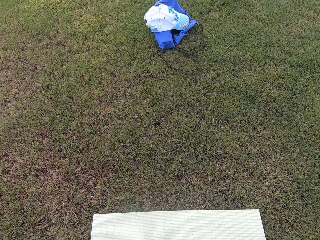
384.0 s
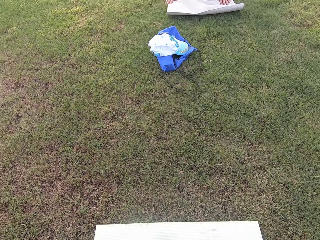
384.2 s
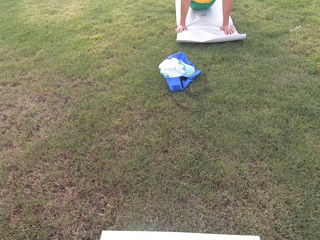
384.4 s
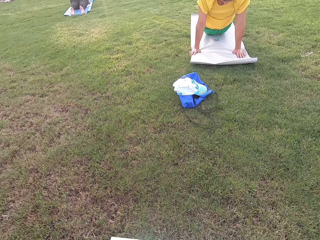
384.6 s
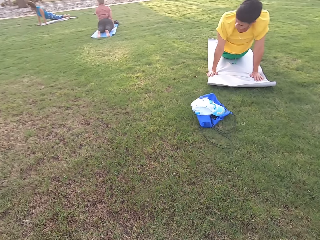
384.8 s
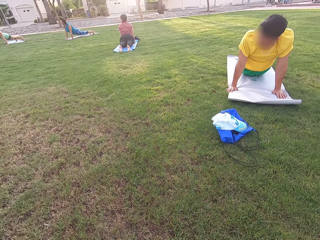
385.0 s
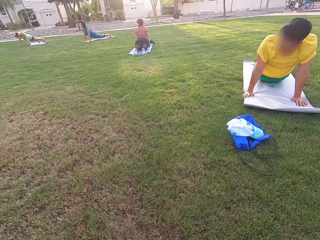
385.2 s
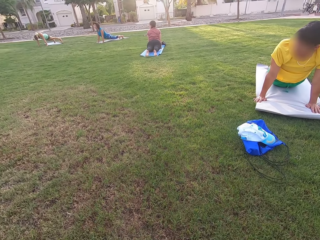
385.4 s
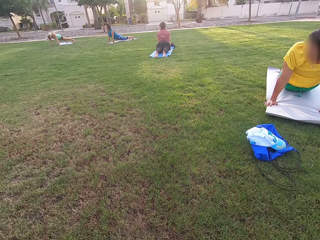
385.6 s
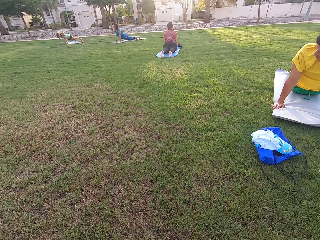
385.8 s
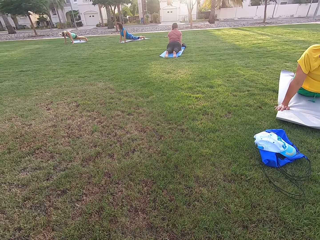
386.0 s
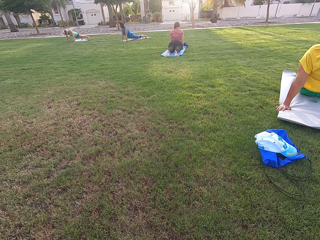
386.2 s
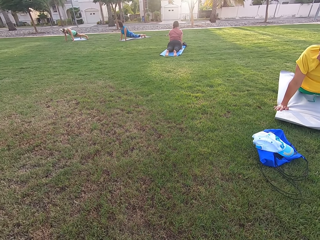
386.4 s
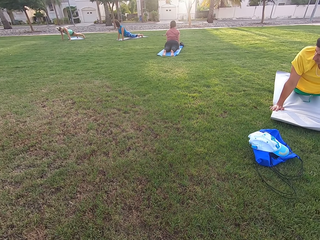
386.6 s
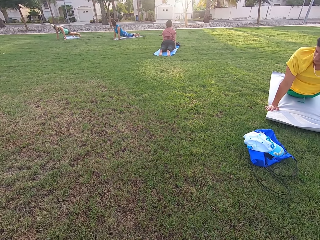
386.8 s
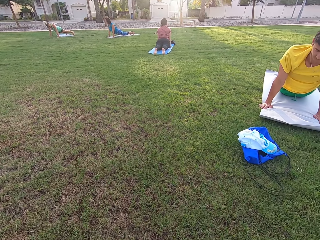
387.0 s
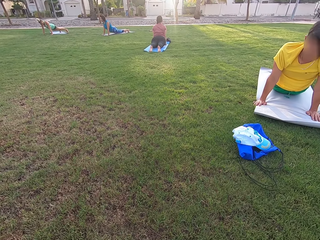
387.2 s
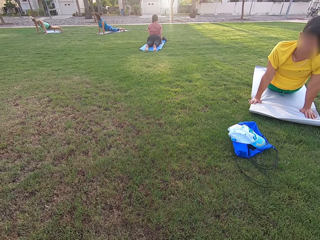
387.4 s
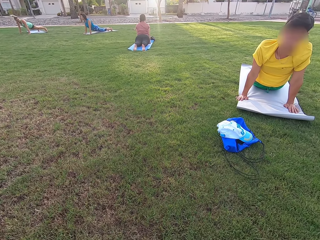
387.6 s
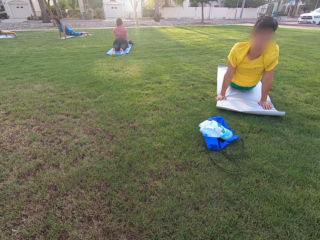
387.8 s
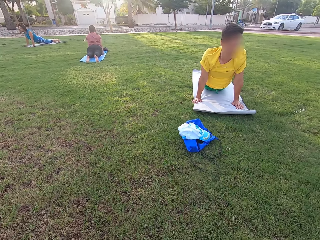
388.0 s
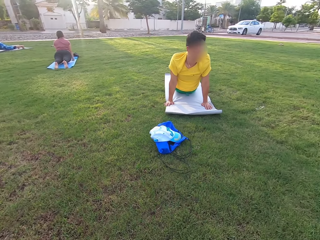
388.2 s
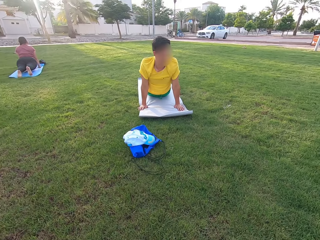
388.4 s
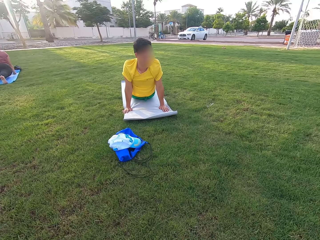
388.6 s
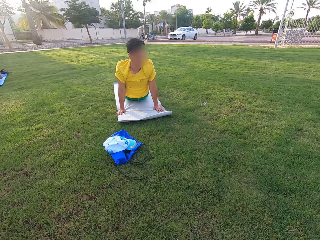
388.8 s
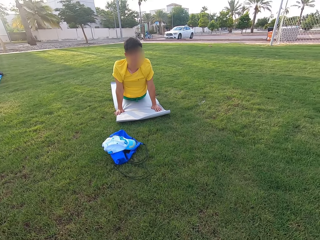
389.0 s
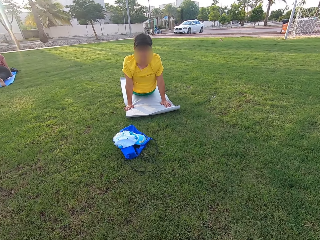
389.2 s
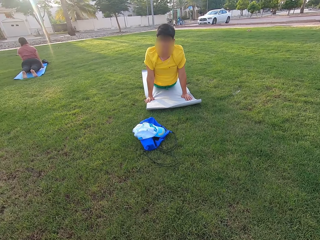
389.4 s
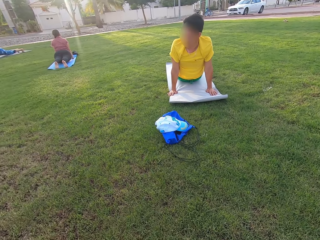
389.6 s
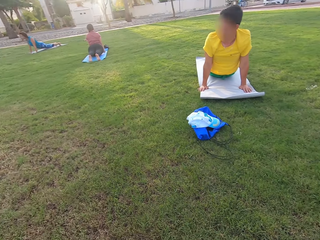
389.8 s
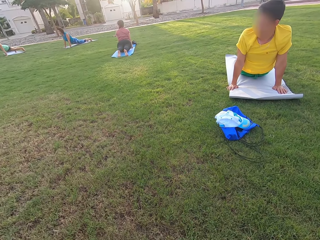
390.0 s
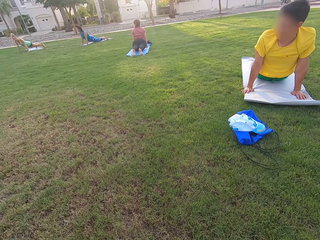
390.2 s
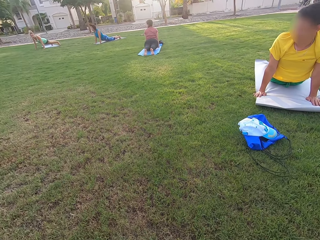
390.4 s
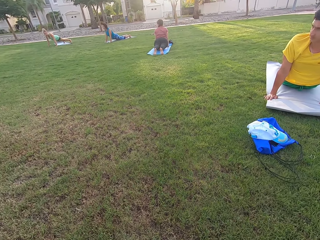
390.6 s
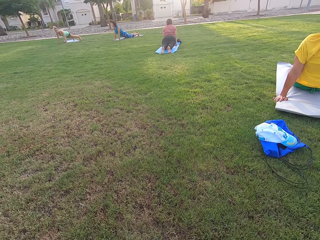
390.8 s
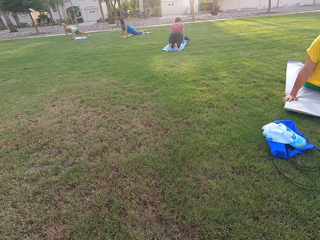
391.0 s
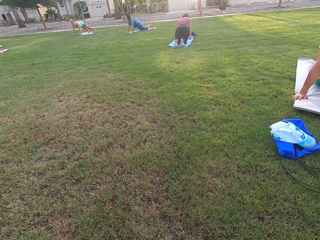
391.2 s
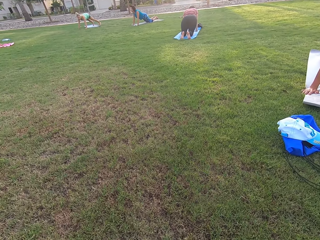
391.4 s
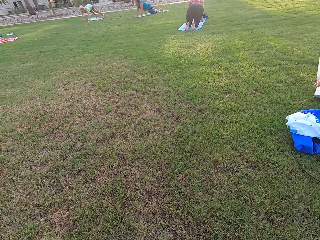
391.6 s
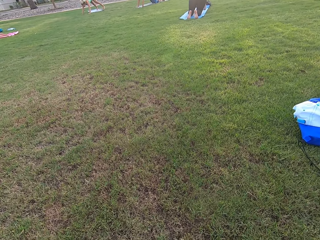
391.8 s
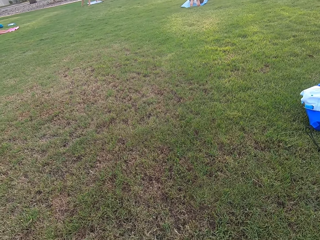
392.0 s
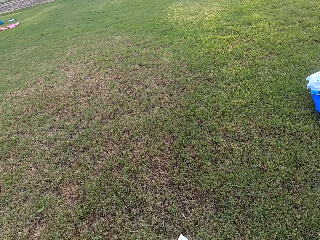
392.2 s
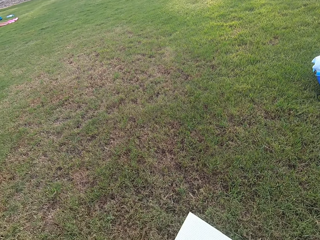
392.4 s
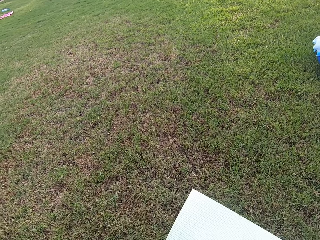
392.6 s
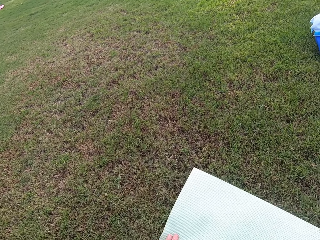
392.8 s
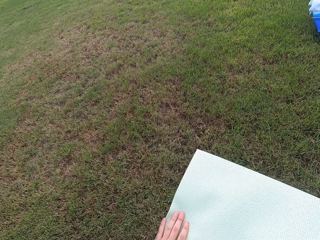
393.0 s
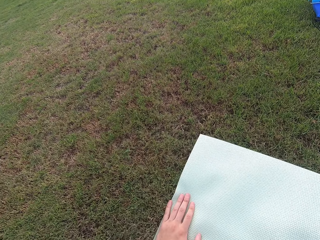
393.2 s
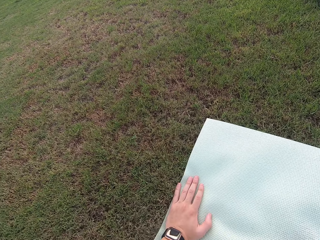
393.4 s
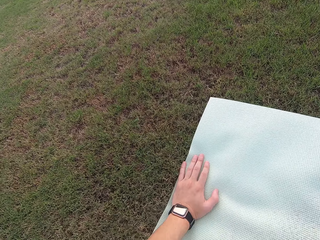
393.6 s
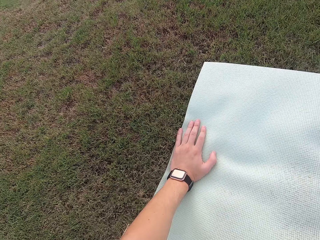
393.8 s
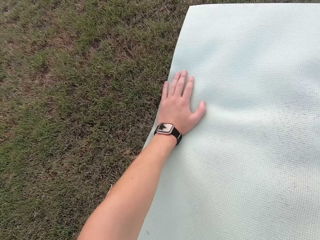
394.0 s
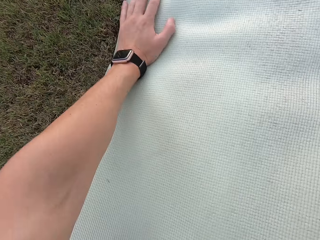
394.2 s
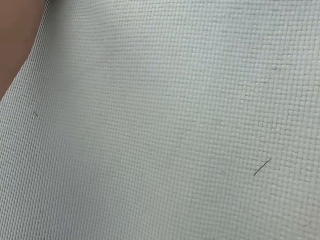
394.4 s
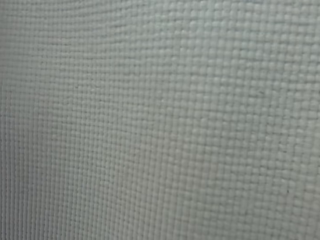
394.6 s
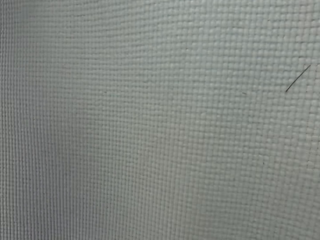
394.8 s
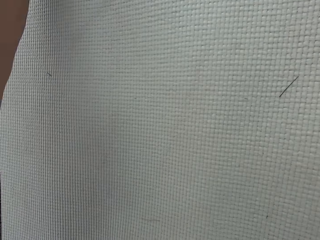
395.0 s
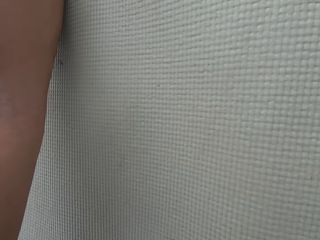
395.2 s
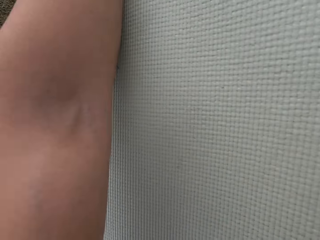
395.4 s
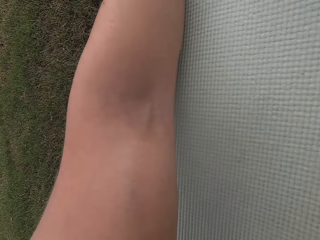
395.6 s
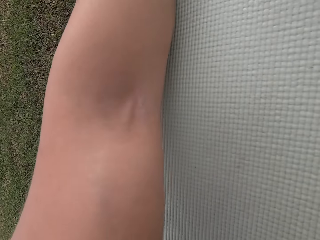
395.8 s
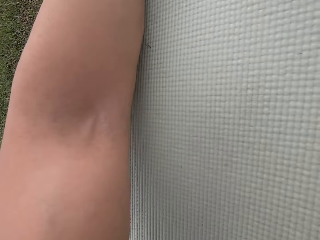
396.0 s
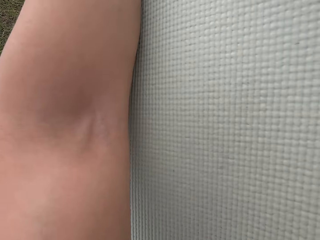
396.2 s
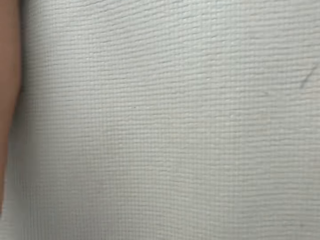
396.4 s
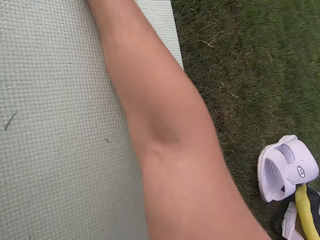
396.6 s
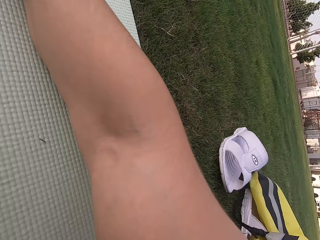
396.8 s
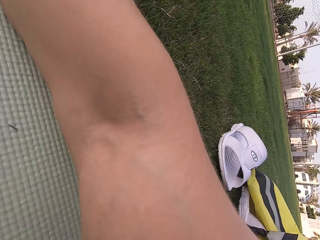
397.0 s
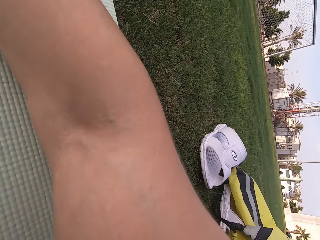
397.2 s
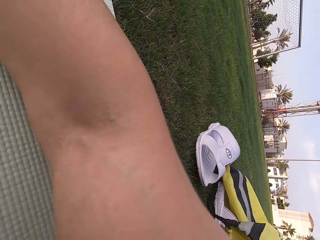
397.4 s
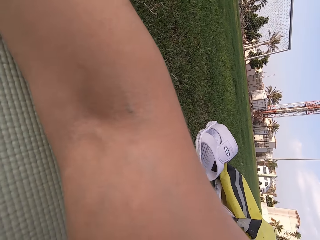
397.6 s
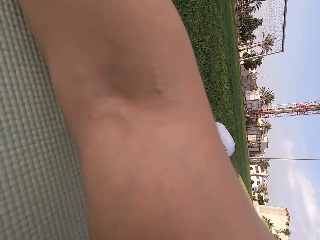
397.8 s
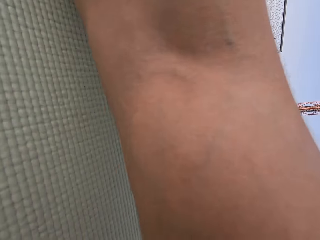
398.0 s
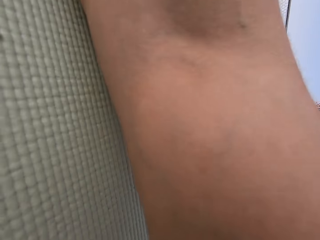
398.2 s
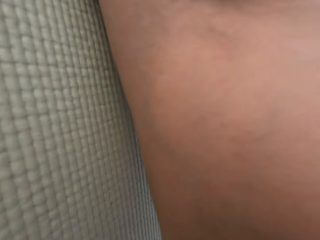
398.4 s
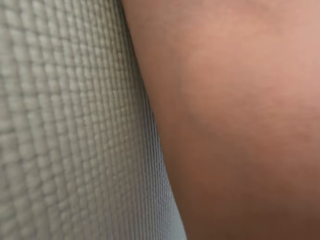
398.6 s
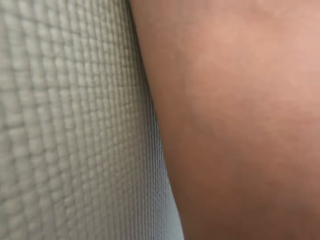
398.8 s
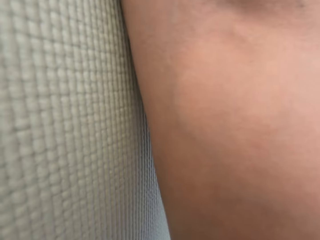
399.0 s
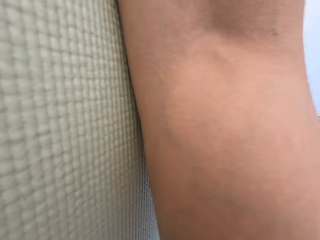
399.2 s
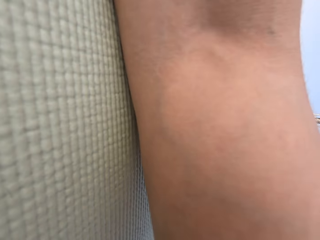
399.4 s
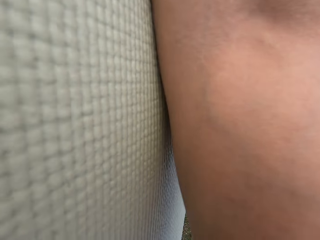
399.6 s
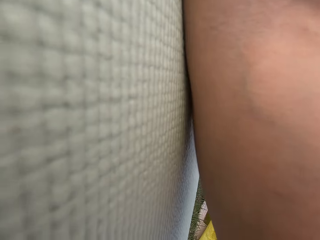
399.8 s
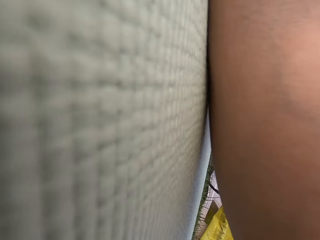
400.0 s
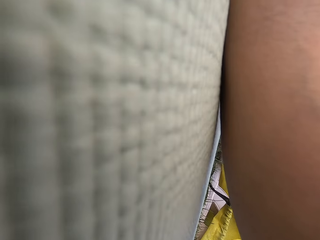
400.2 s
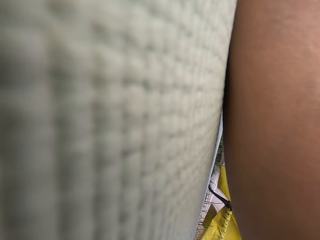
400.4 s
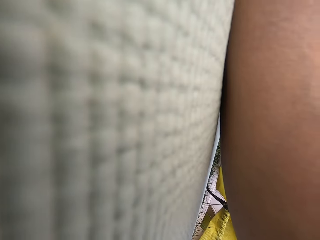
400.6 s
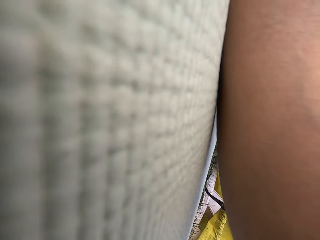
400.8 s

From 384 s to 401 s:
The camera wearer turns around the ground. They exercise on the mat.

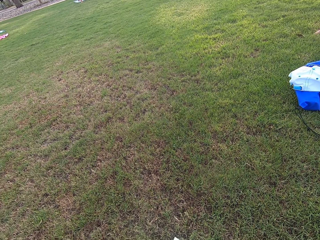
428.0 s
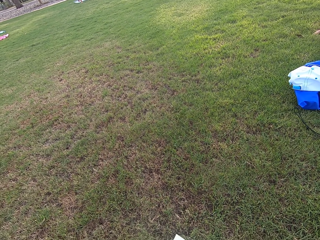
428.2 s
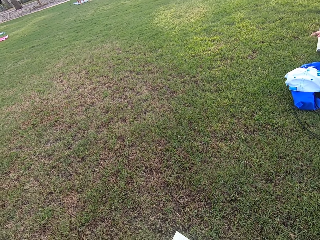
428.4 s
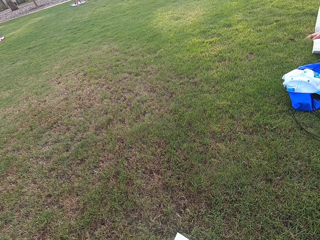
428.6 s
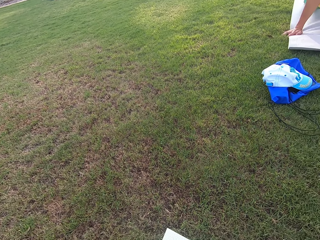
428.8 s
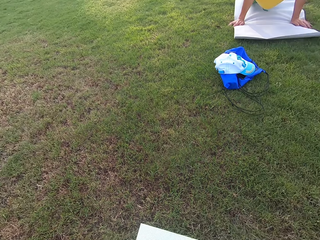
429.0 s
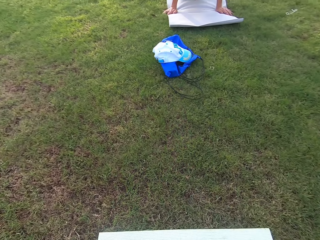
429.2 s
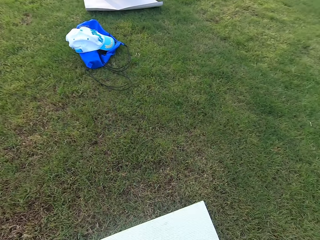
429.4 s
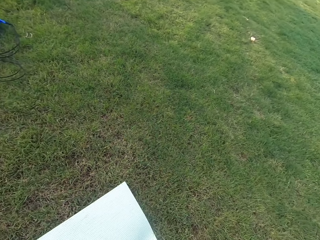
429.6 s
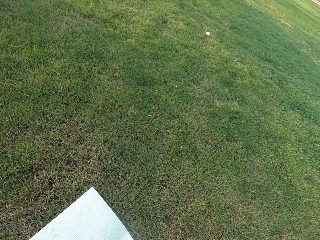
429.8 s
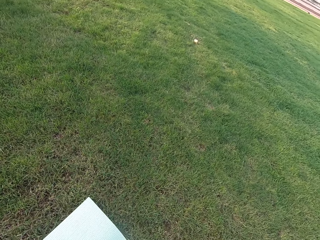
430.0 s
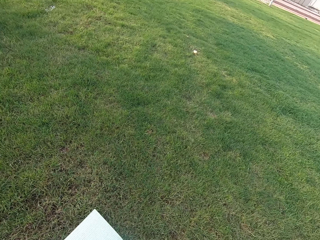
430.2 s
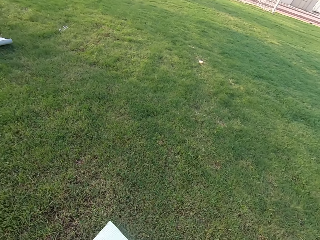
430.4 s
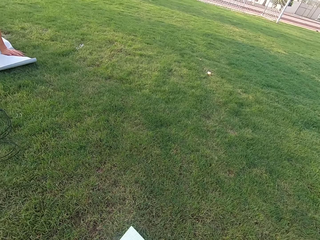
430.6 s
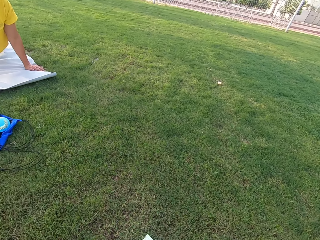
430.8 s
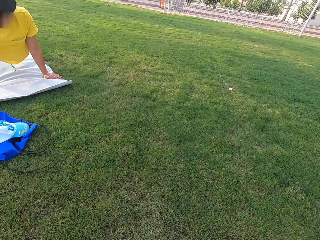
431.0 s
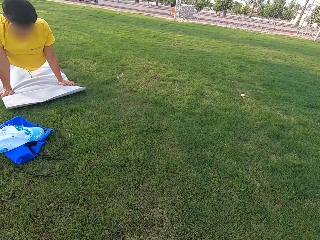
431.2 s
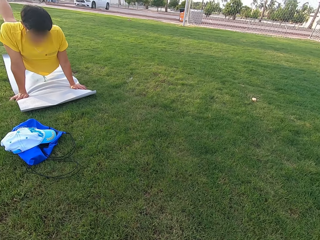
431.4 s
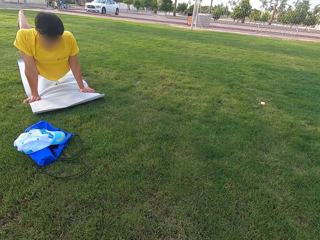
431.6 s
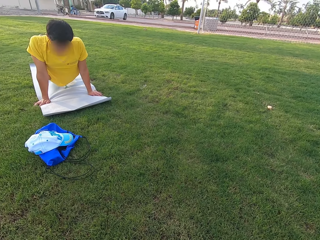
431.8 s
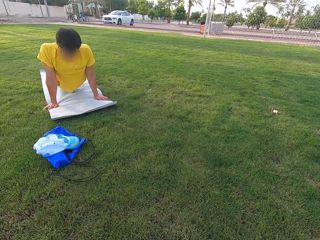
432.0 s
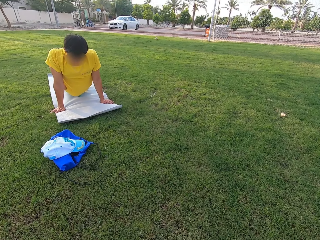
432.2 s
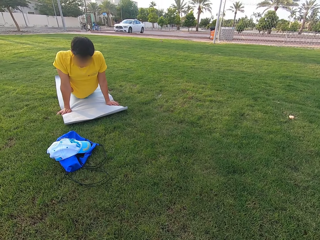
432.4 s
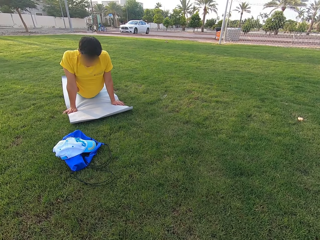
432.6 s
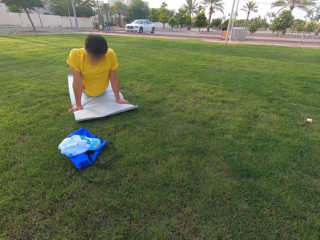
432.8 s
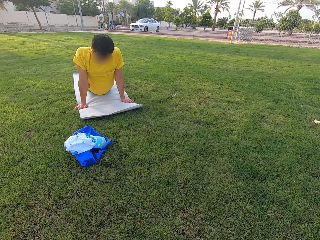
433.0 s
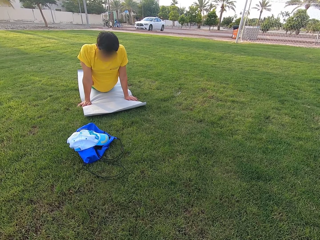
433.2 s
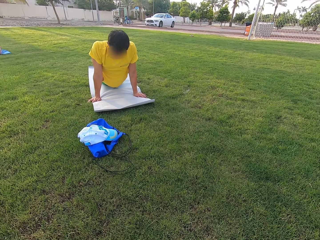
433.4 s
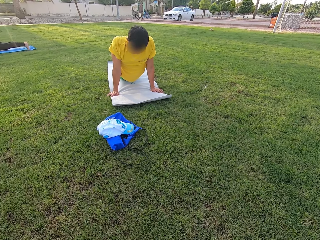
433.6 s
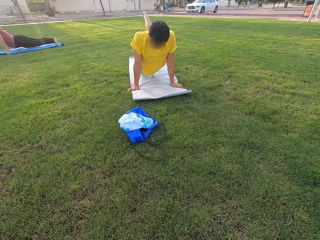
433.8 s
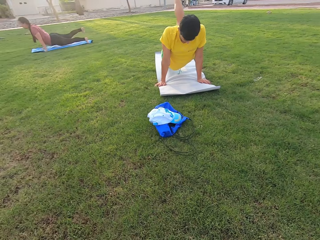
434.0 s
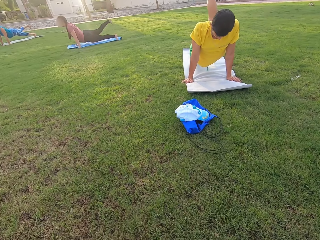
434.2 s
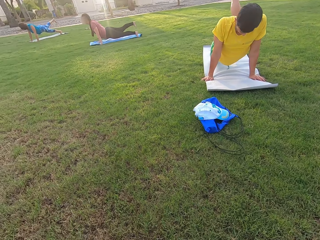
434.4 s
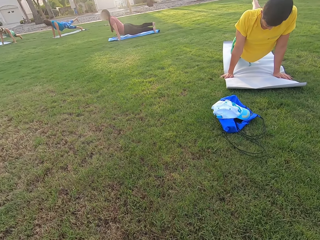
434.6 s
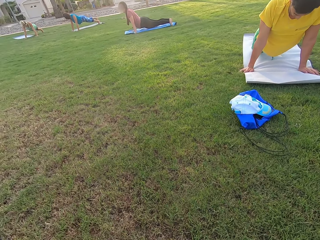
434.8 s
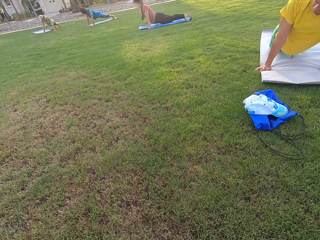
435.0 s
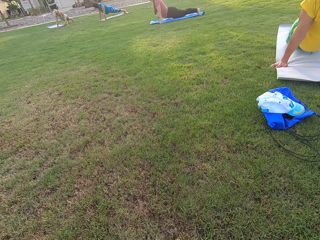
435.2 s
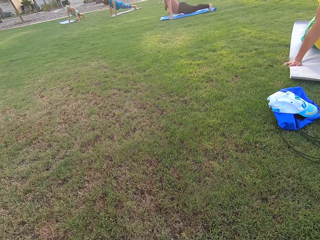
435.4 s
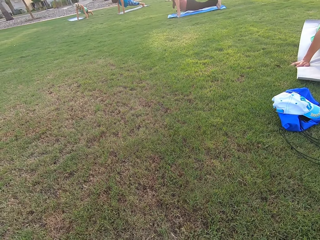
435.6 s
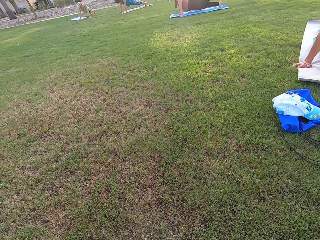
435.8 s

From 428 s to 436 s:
The camera wearer looks around the field. Someone exercises on the mat.
